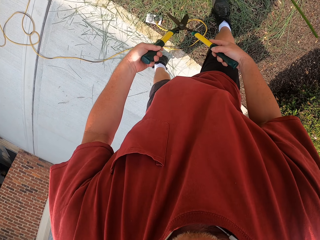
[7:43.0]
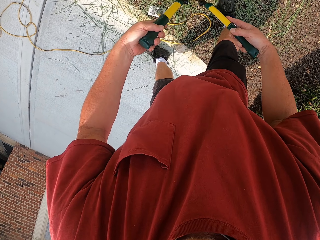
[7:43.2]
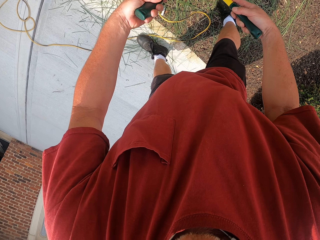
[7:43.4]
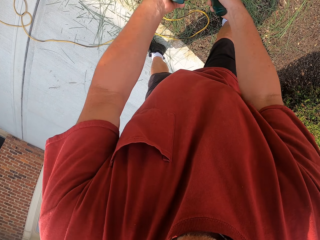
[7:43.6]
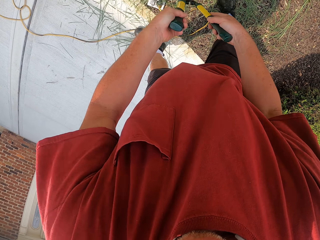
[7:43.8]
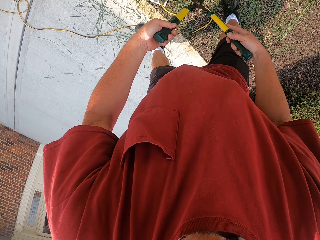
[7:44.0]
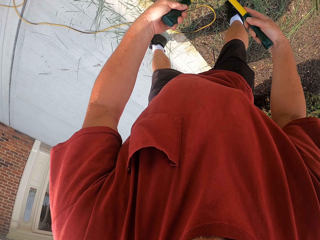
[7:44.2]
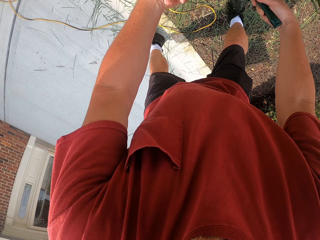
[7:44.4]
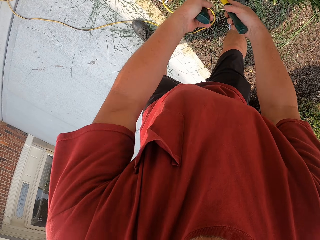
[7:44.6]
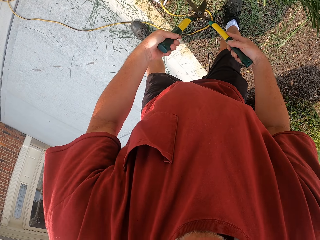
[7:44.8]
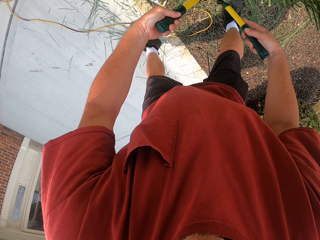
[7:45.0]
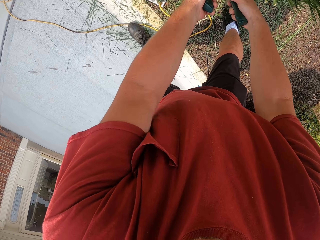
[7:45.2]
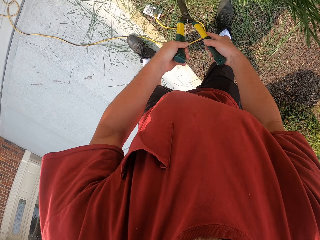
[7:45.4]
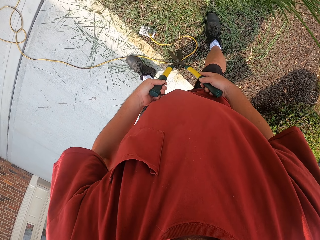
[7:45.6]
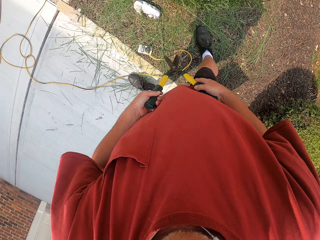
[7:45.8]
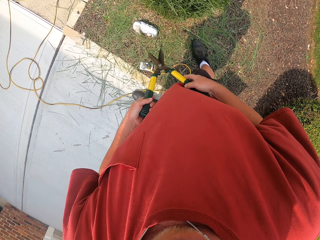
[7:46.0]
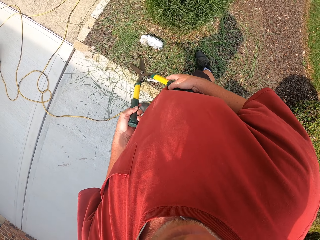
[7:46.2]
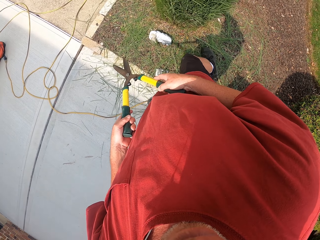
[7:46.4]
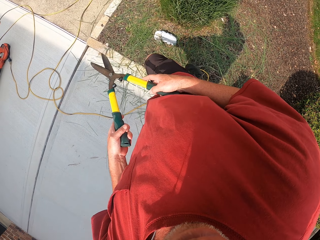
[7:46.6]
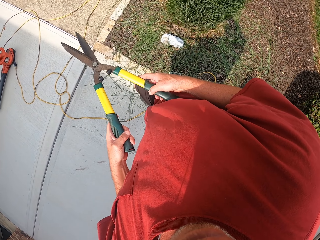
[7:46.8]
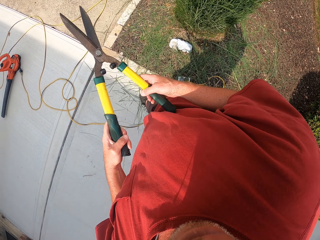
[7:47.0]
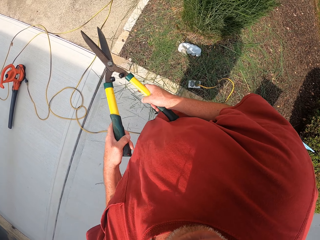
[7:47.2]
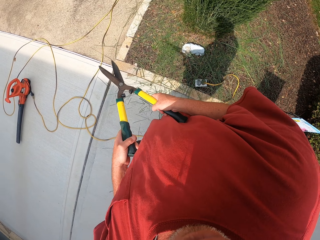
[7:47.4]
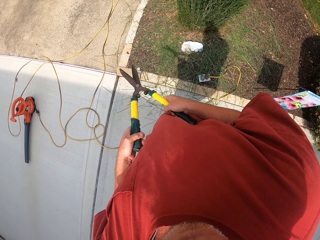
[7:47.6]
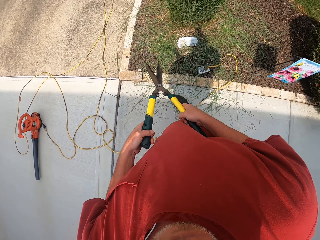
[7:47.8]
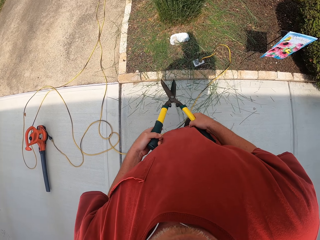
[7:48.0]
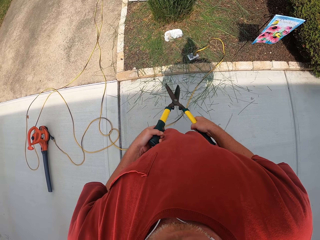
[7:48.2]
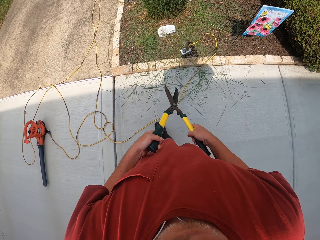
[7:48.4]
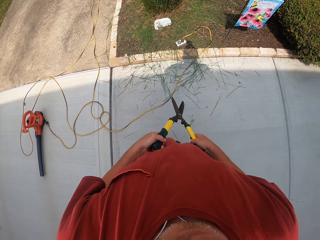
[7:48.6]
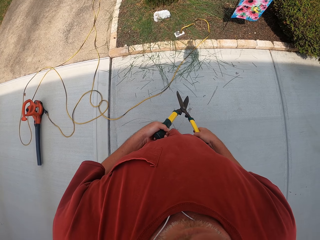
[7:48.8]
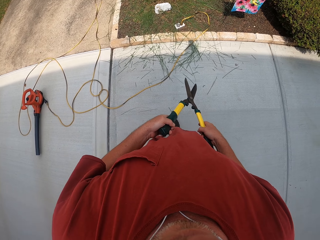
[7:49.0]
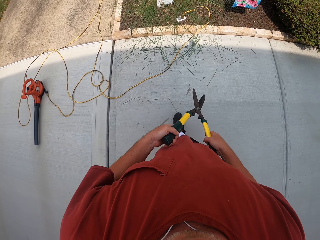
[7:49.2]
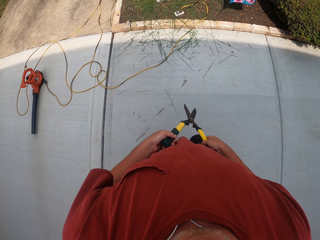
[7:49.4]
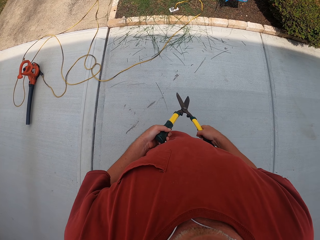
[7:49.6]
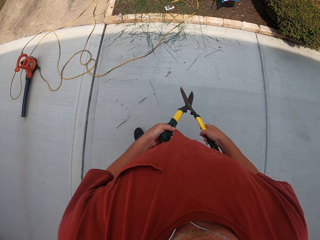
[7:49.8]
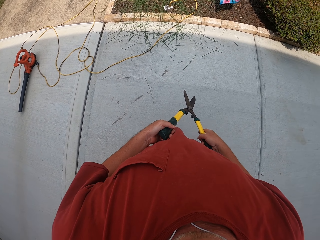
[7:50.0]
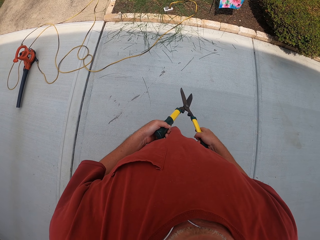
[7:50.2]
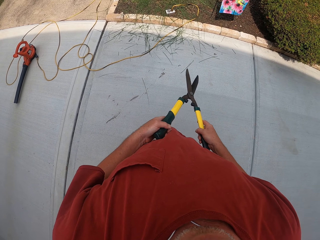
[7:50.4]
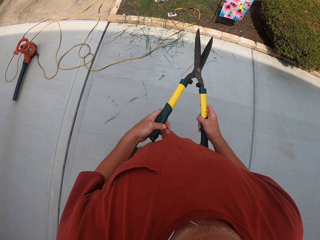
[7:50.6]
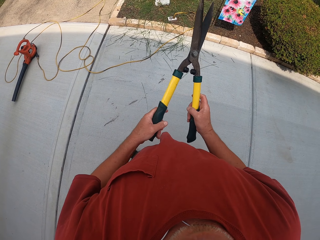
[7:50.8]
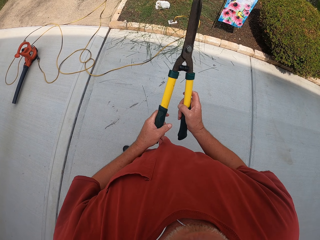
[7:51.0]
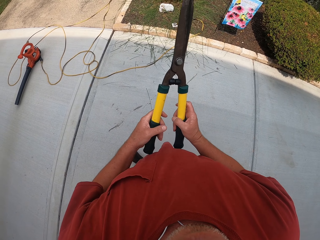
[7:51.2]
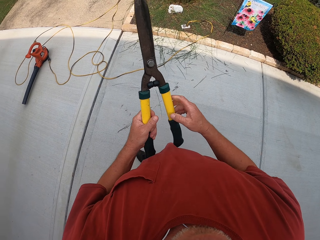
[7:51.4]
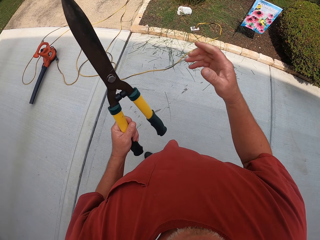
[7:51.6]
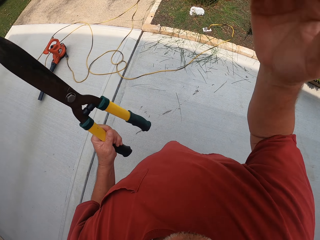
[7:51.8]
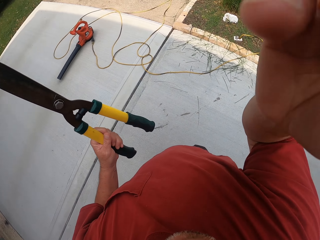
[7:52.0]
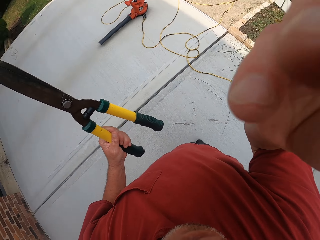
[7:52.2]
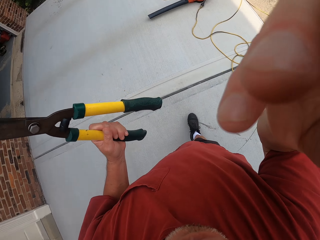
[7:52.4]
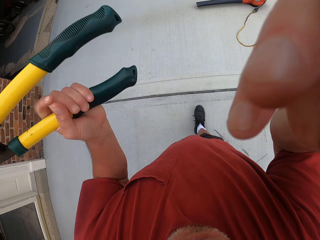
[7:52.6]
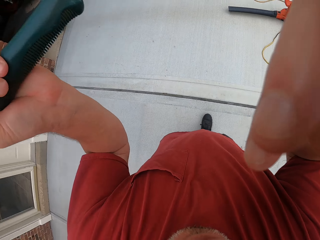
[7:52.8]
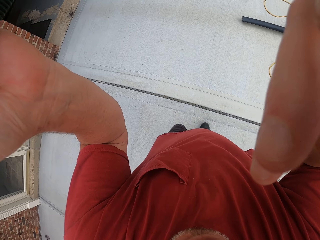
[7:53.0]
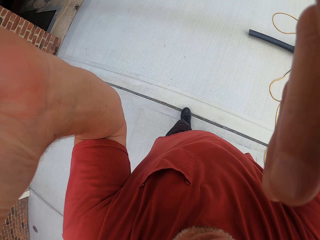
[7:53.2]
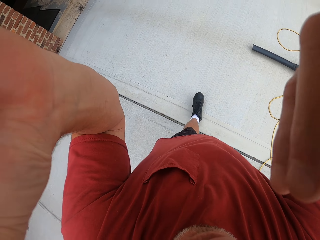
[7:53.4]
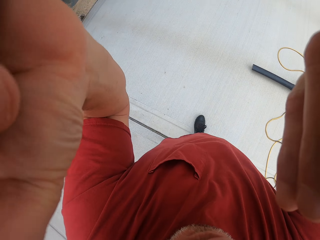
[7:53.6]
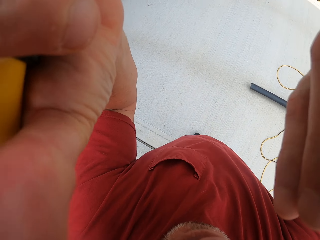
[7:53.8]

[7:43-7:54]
The camera wearer holds a bush clipper with his hands. He walks around. He stares around. He walks around. He moves his right hand from the pruning scissors. He adjusts the camera. He holds the bush clipper with his left hand. He adjusts the camera with both hands.
